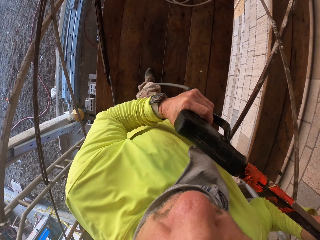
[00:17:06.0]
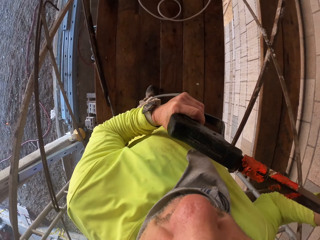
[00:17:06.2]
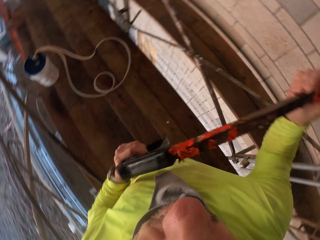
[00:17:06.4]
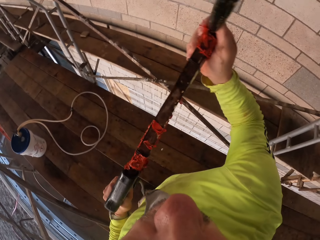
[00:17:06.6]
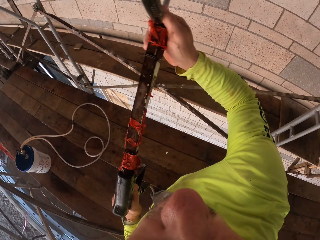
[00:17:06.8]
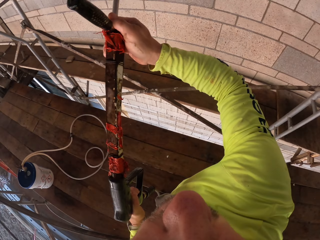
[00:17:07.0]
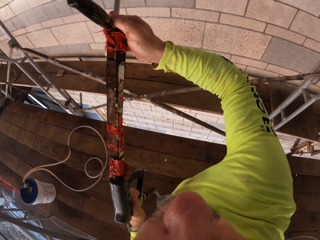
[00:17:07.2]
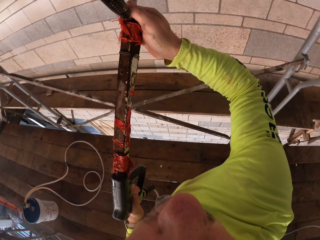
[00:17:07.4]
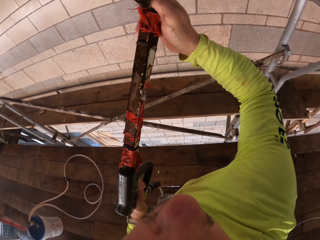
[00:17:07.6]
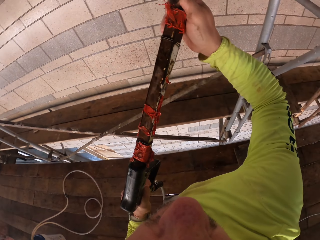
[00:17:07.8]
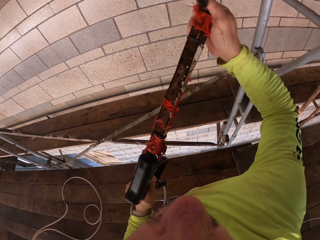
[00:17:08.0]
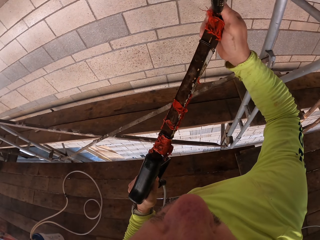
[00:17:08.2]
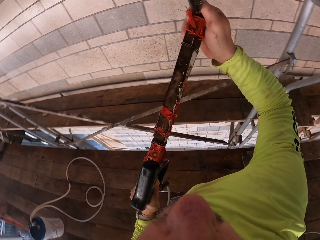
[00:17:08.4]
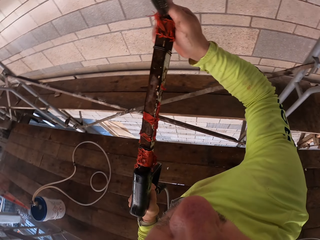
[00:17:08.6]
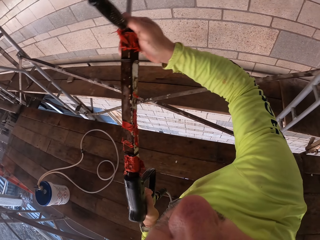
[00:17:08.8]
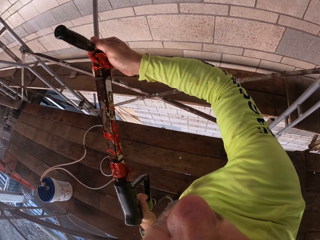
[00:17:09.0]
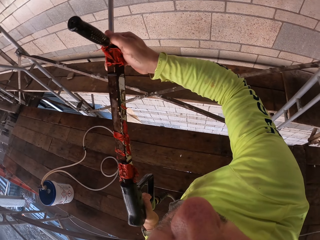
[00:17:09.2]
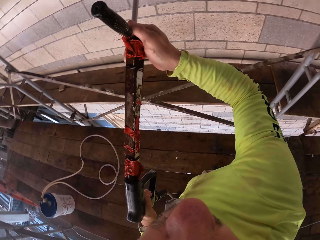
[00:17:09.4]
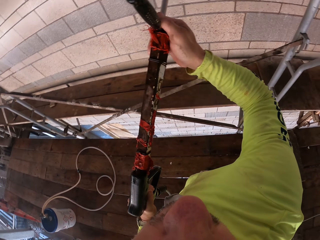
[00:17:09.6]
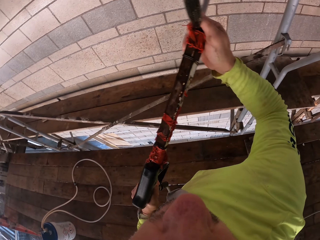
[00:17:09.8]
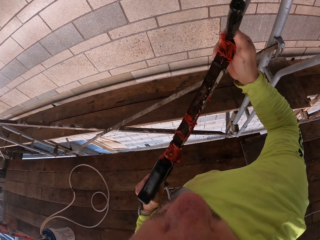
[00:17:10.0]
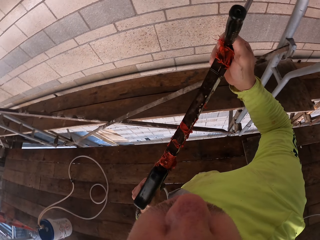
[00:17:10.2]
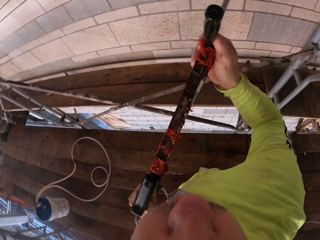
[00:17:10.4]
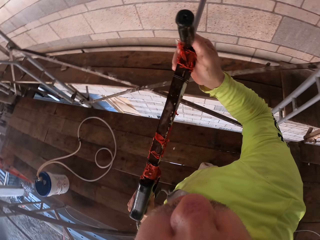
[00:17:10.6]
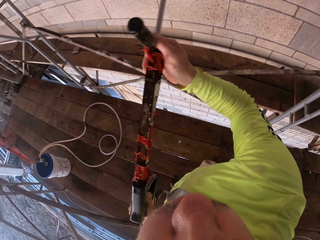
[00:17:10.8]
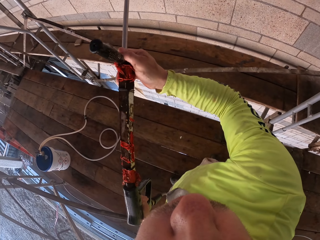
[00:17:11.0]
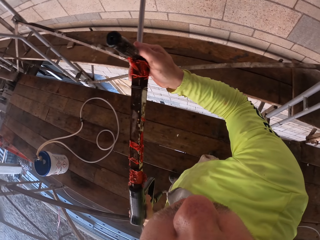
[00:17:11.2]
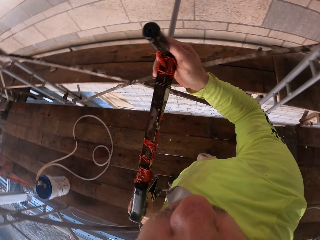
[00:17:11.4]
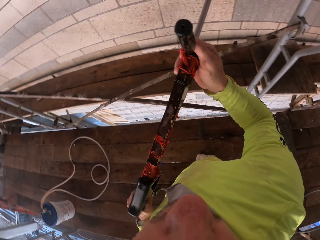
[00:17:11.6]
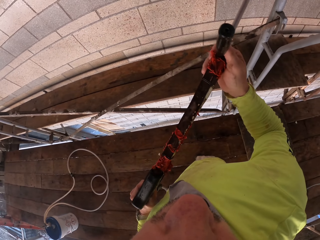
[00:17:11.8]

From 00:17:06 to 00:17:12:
The camera wearer looks around the compound. They spray water on the wall.

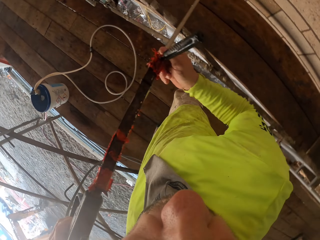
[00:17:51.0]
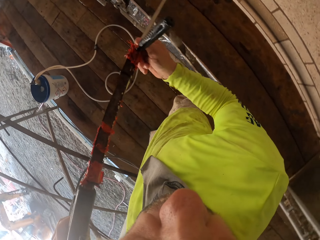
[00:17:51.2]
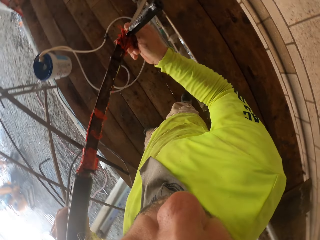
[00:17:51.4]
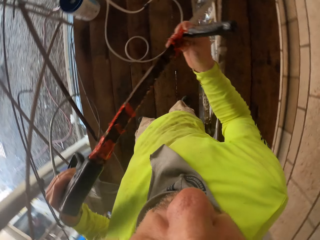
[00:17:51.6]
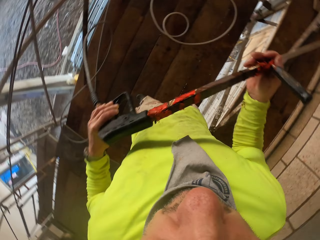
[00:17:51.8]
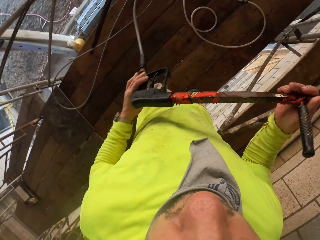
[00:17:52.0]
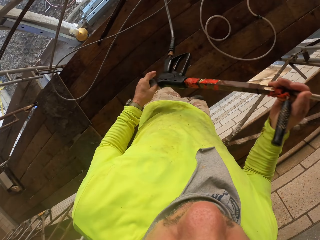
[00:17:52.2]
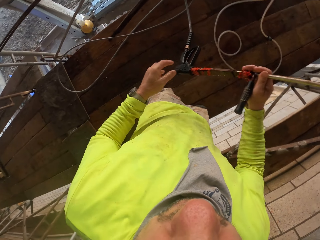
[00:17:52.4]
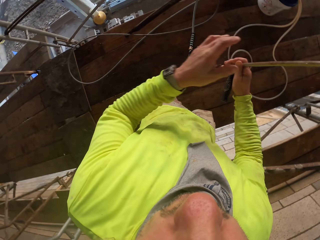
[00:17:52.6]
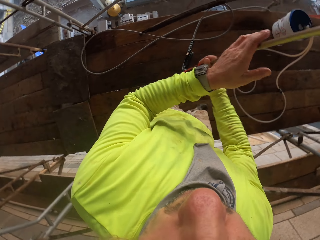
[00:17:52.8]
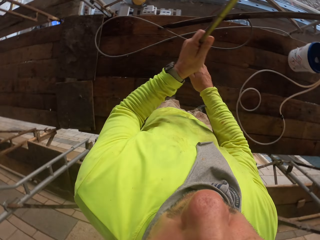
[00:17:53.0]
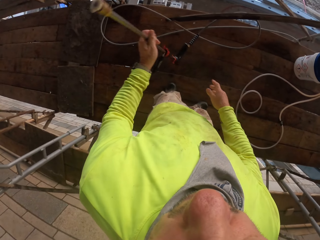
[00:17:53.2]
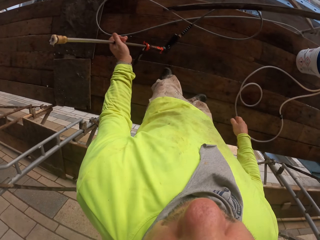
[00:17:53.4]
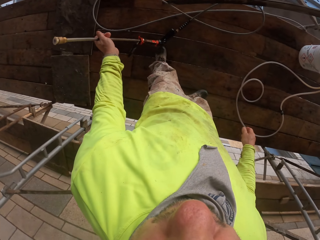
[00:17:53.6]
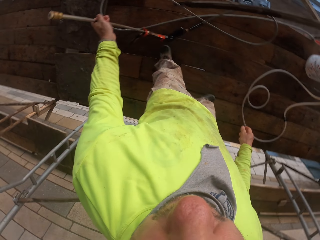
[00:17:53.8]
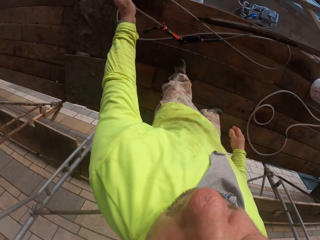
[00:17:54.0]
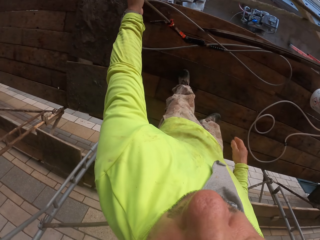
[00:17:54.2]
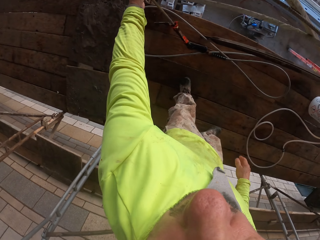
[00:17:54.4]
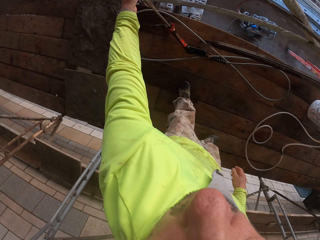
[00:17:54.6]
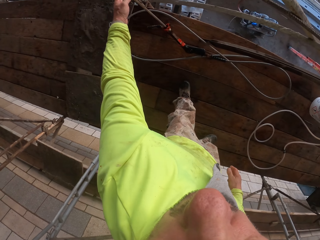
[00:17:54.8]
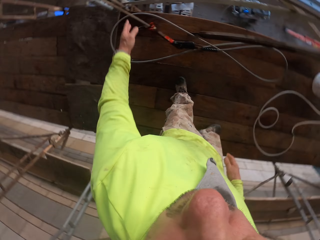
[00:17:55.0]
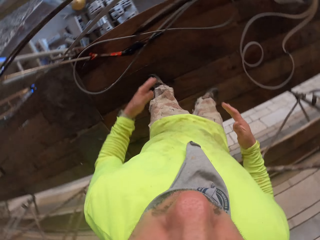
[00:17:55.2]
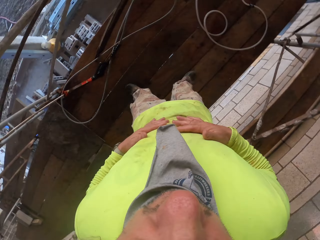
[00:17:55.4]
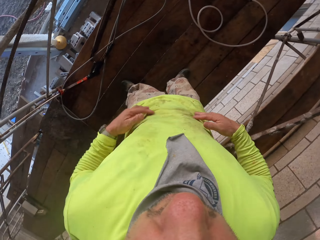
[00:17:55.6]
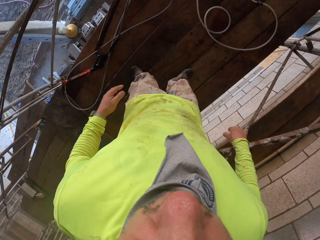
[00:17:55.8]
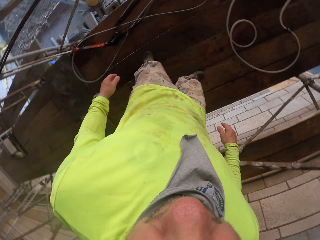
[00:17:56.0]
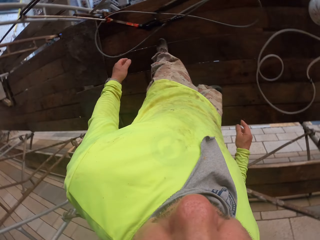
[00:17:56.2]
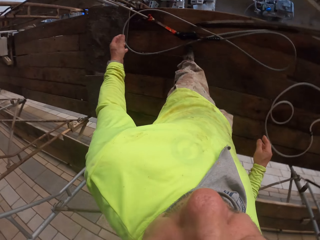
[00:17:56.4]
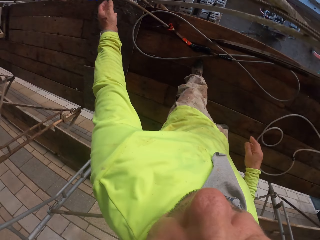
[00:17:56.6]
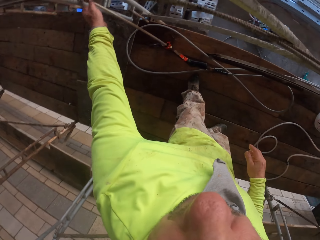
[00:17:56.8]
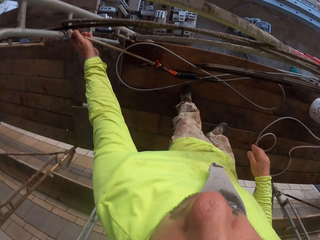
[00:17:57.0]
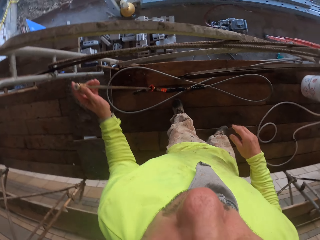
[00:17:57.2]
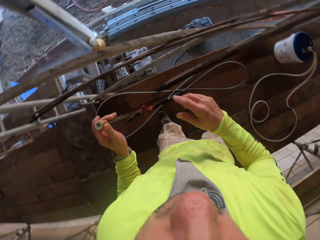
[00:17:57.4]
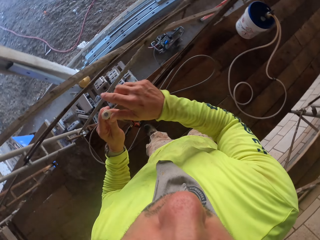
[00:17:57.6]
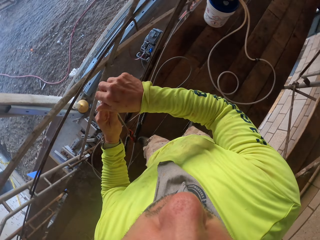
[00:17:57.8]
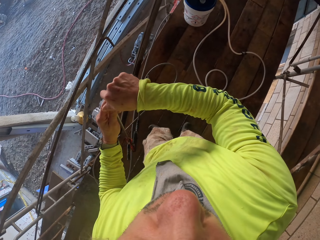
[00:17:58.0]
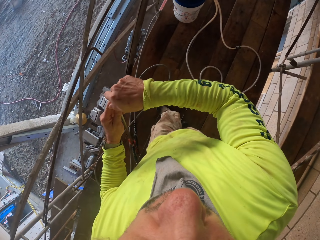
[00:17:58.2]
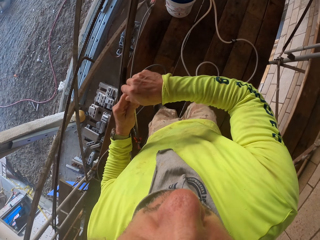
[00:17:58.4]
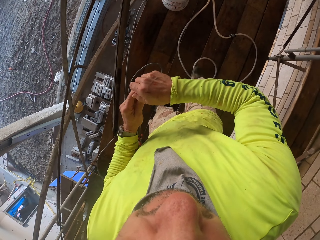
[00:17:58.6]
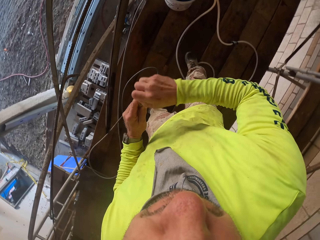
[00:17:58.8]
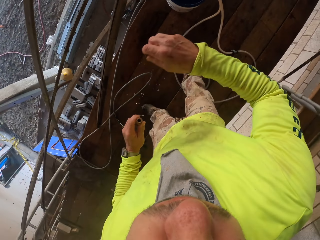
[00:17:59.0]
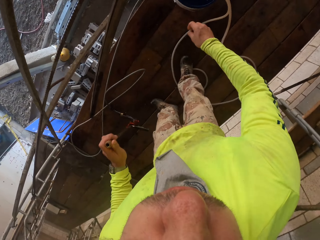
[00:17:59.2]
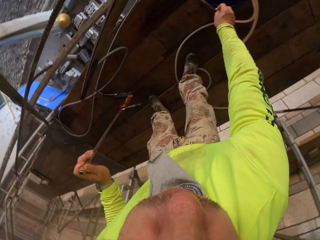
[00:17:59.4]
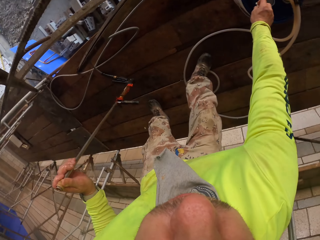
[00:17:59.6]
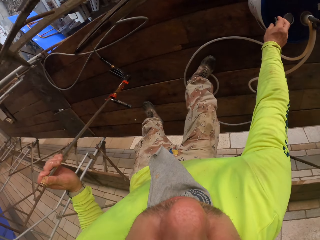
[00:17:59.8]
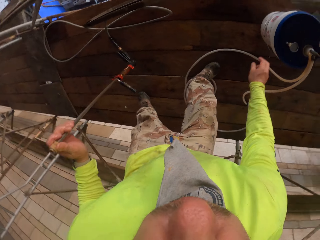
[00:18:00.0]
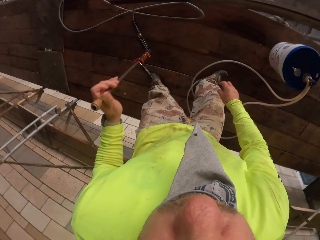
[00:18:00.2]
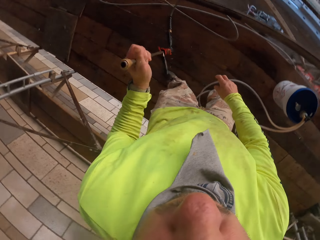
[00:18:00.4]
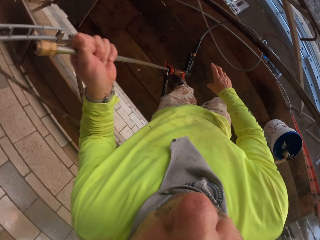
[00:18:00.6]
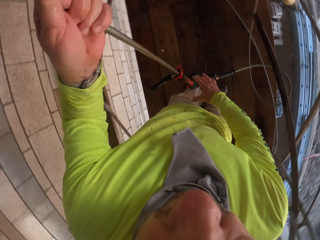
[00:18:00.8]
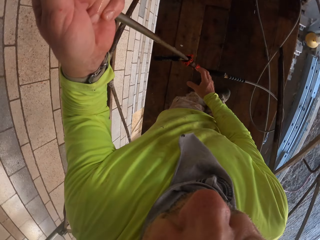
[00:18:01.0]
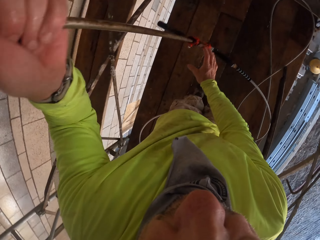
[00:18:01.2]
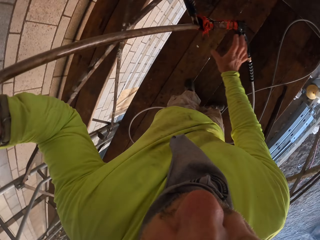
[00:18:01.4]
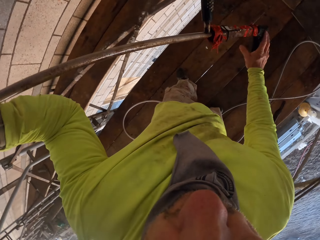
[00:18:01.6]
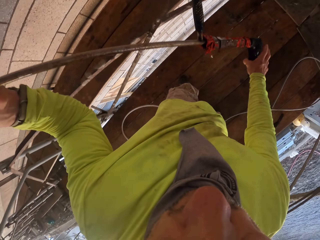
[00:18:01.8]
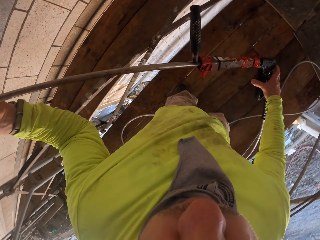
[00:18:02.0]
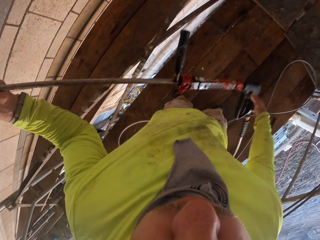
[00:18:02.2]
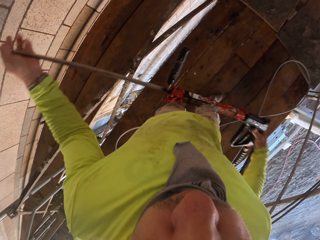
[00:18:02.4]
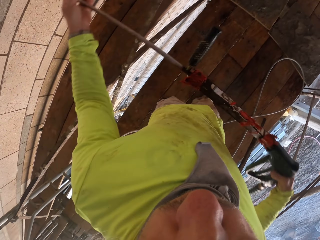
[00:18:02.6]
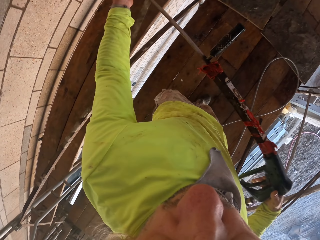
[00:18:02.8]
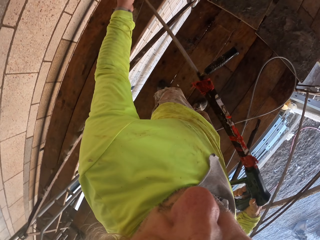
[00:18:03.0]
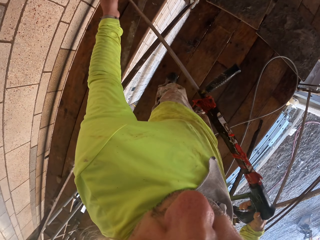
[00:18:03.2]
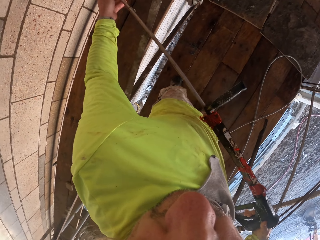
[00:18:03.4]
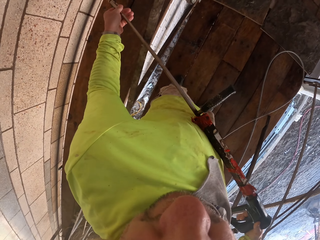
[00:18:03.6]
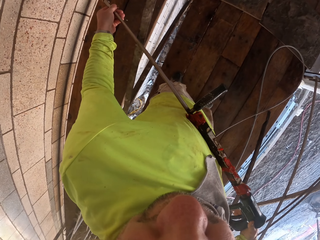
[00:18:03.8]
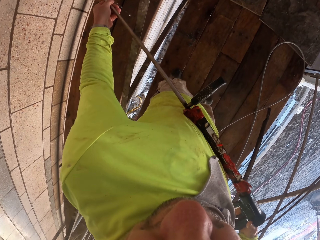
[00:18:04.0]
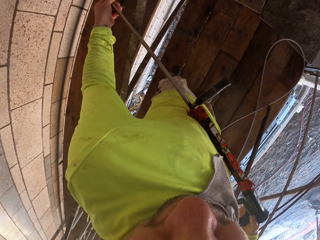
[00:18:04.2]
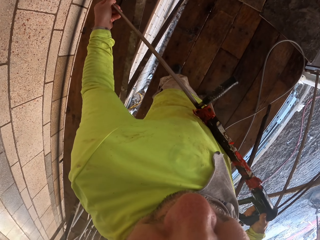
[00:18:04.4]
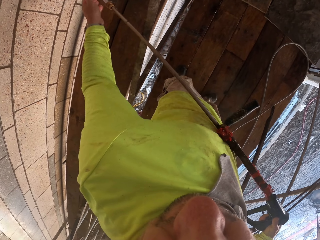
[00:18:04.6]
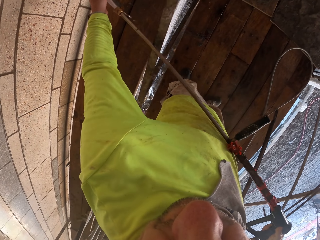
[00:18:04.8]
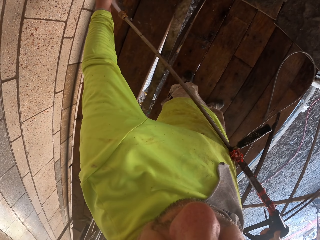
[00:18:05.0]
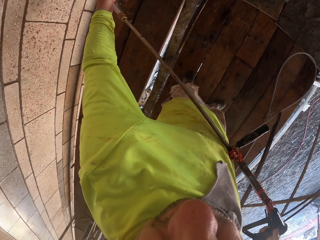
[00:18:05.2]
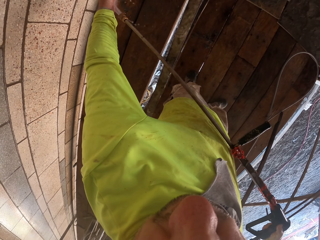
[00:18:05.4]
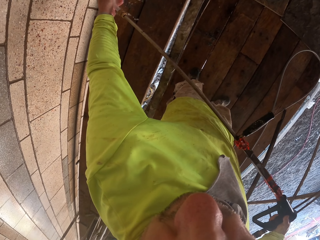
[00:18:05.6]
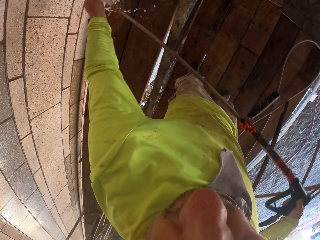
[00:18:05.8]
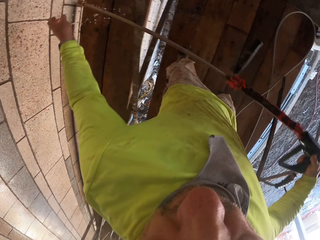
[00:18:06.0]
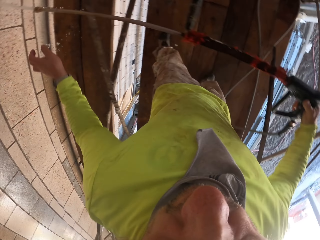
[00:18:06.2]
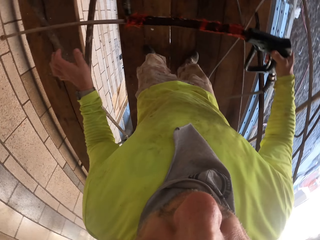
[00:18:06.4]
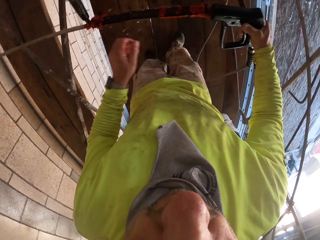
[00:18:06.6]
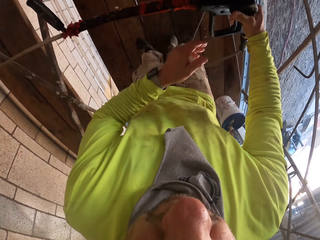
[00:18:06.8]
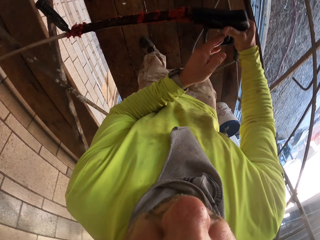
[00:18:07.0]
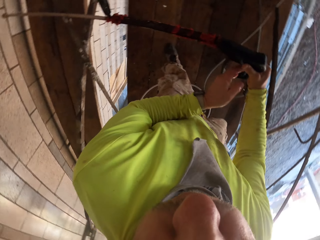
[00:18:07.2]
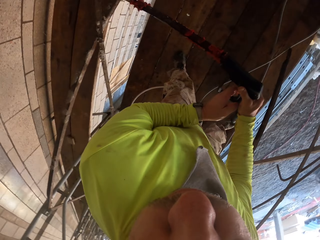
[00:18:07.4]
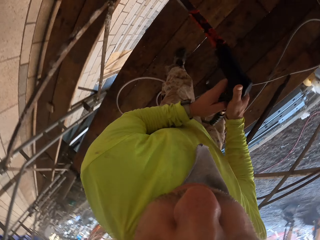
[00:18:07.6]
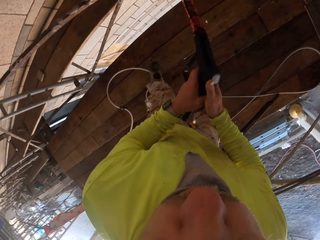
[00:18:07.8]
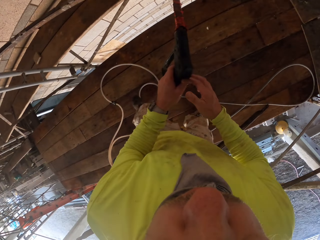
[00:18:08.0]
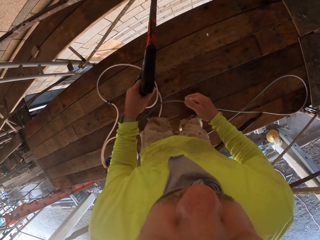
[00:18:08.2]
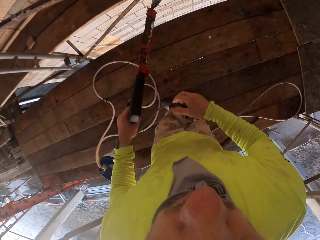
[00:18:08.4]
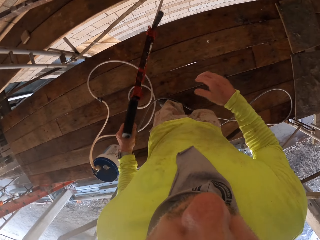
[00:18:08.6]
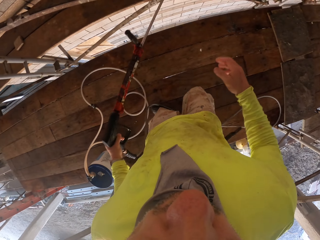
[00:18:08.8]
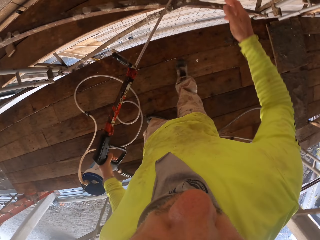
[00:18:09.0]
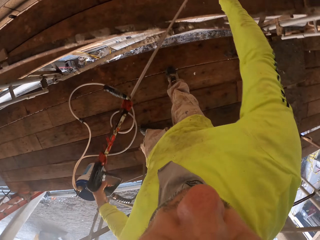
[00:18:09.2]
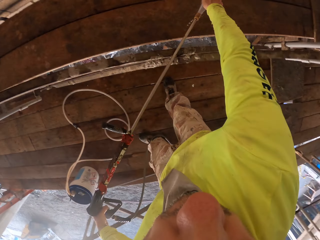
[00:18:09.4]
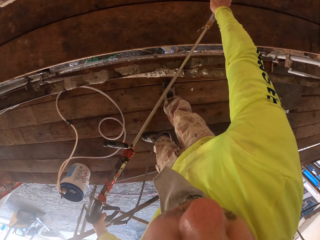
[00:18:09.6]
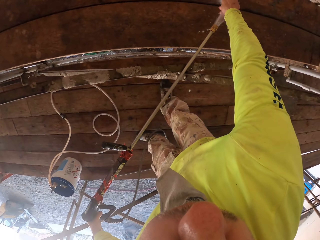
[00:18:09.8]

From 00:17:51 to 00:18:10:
The camera wearer puts the paint gun or spray gun on the floor. He rubs his hands on his T-shirt. He looks around the wooden structure. He picks the paint gun. He removes part of the paint gun. He puts the part of the paint gun on the pail. He bends down and stands up. He lifts the paint gun. He holds the spray gun. He bends the paint gun. He sprays water on the wall. He washes his hand. He sprays water on the wall. He exchanges the spray gun on his hands.
